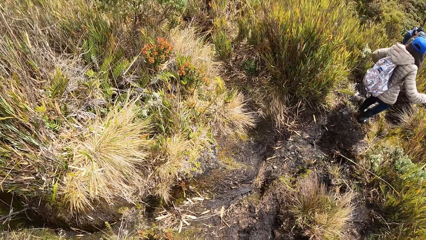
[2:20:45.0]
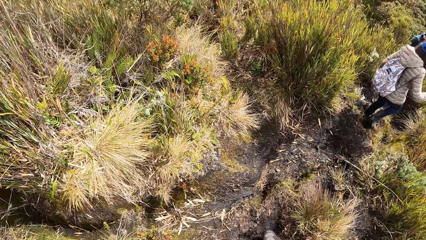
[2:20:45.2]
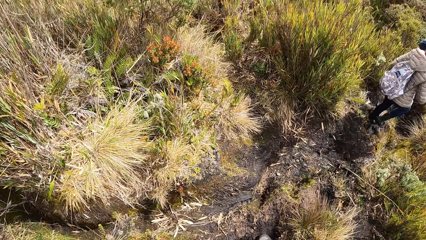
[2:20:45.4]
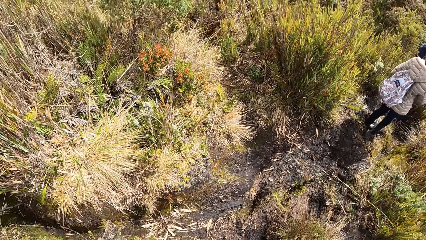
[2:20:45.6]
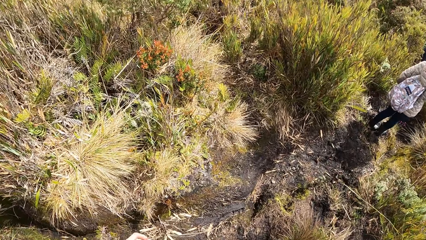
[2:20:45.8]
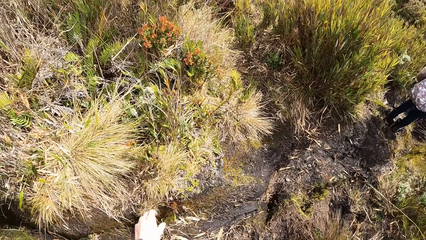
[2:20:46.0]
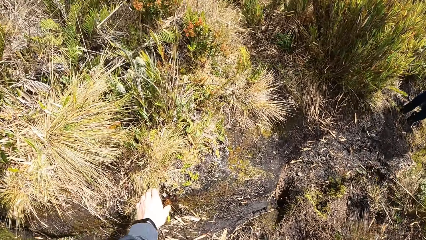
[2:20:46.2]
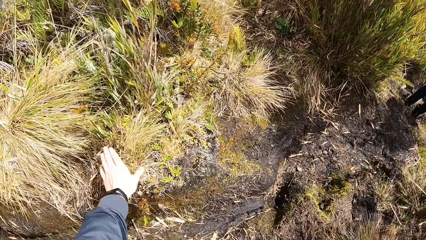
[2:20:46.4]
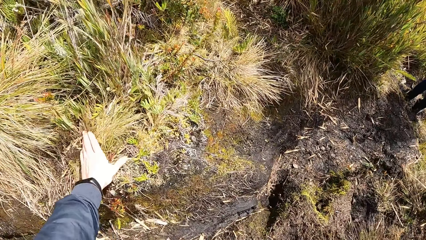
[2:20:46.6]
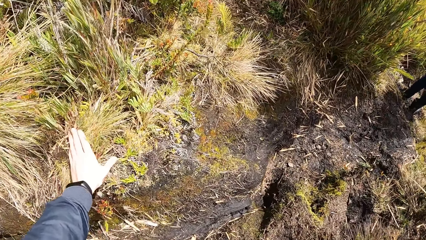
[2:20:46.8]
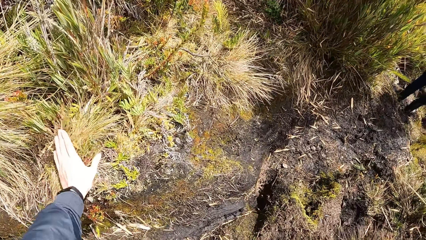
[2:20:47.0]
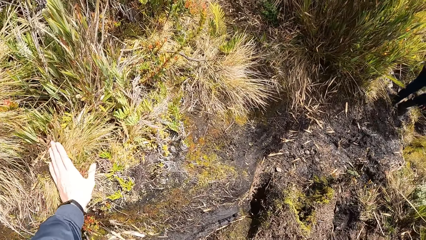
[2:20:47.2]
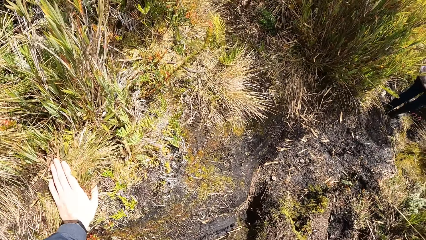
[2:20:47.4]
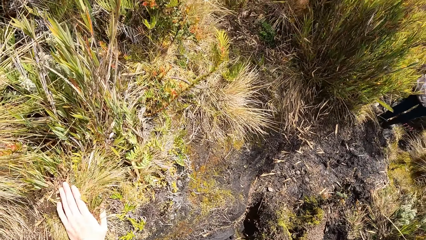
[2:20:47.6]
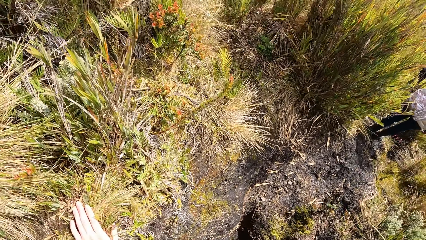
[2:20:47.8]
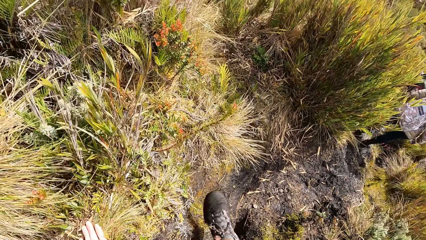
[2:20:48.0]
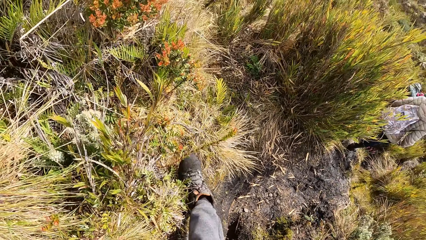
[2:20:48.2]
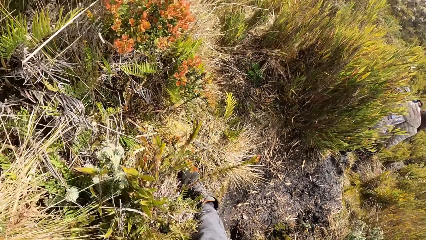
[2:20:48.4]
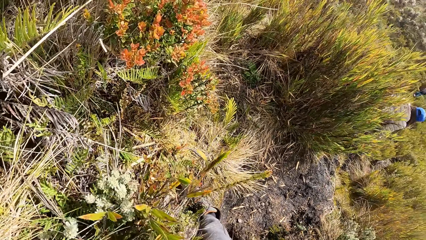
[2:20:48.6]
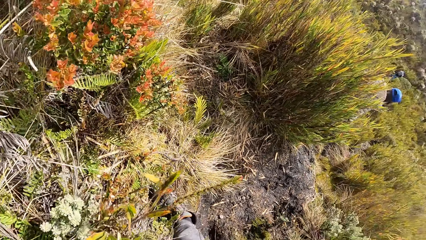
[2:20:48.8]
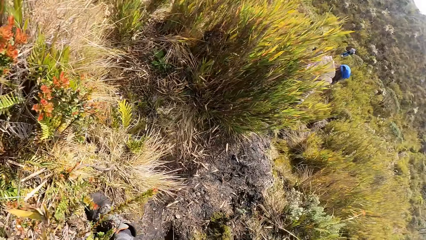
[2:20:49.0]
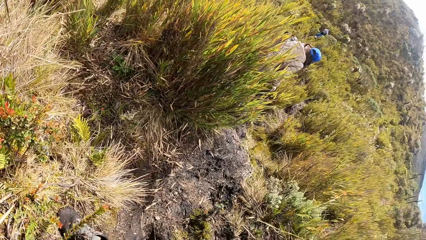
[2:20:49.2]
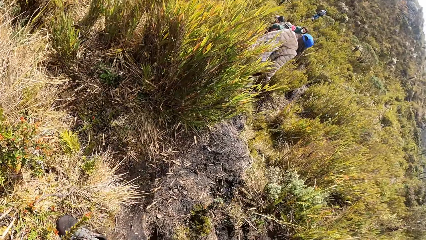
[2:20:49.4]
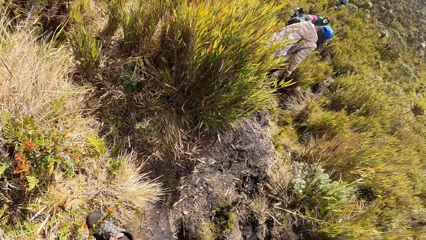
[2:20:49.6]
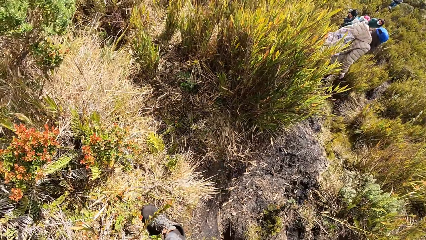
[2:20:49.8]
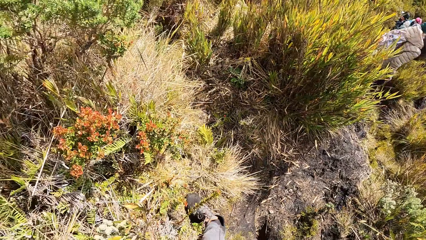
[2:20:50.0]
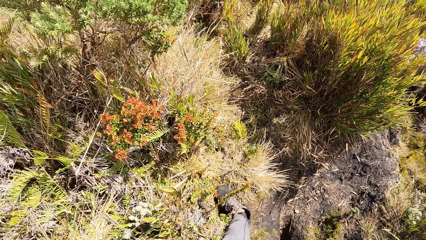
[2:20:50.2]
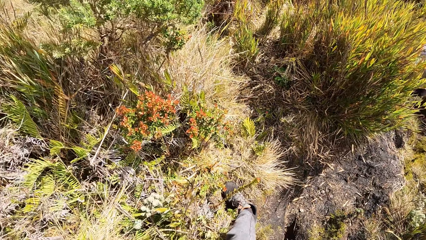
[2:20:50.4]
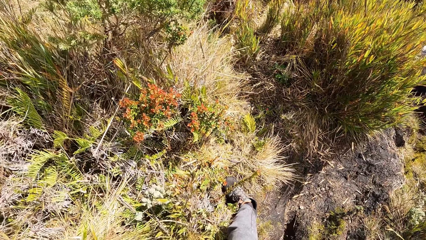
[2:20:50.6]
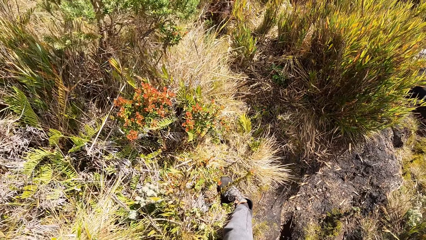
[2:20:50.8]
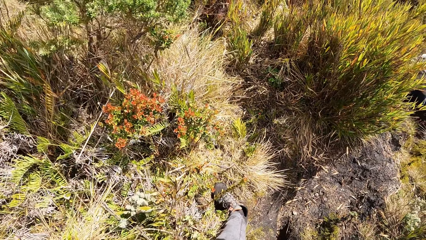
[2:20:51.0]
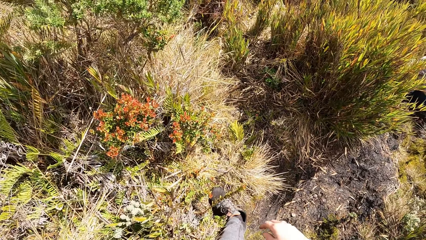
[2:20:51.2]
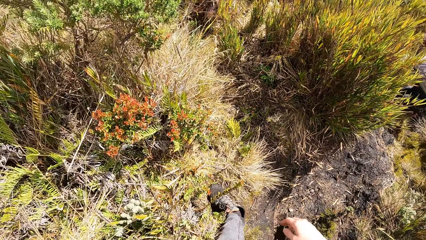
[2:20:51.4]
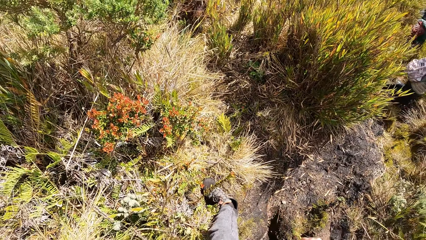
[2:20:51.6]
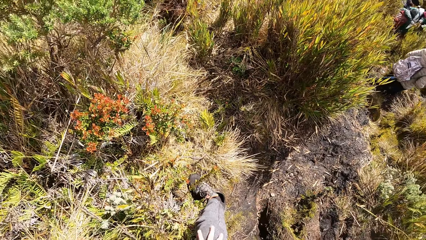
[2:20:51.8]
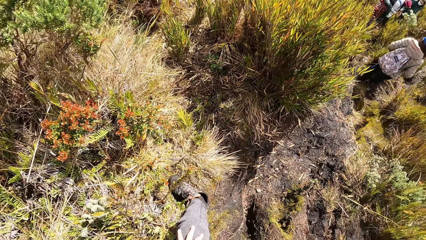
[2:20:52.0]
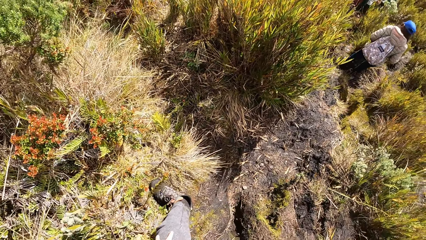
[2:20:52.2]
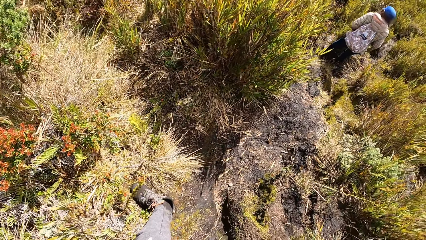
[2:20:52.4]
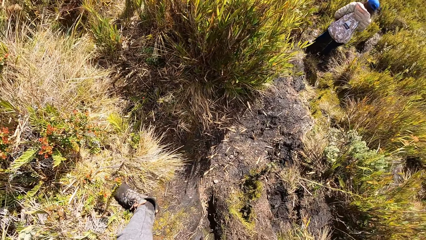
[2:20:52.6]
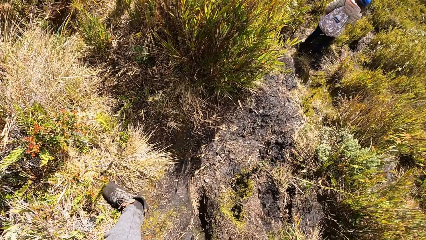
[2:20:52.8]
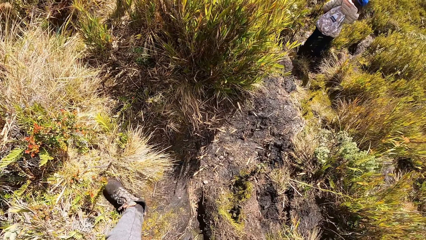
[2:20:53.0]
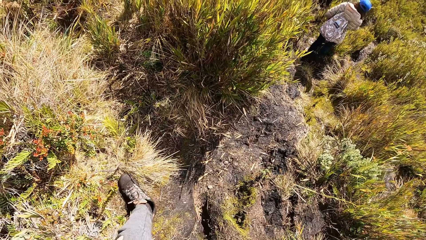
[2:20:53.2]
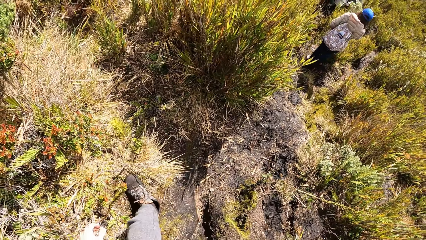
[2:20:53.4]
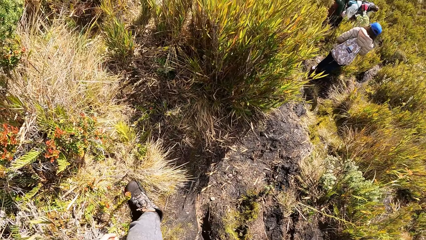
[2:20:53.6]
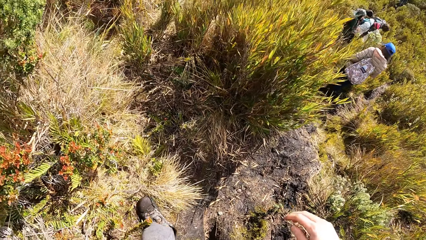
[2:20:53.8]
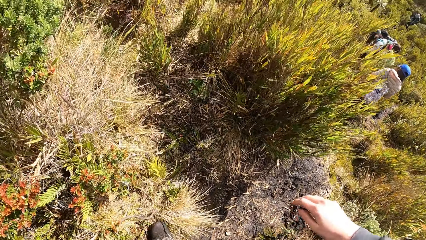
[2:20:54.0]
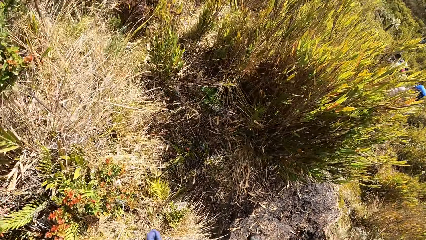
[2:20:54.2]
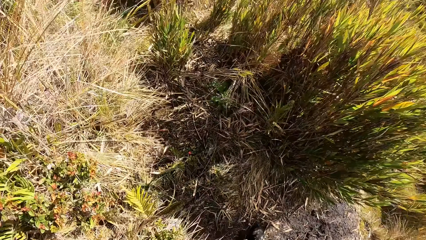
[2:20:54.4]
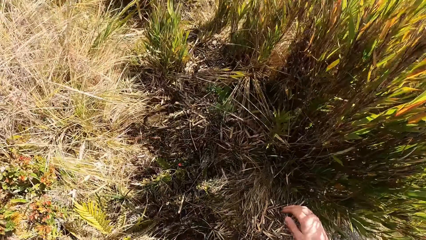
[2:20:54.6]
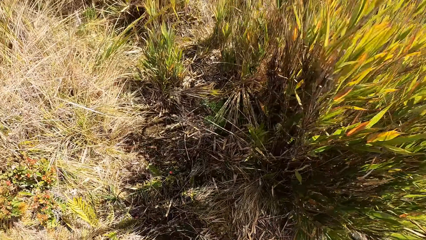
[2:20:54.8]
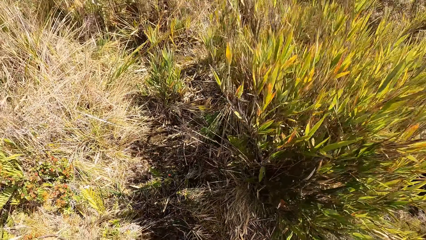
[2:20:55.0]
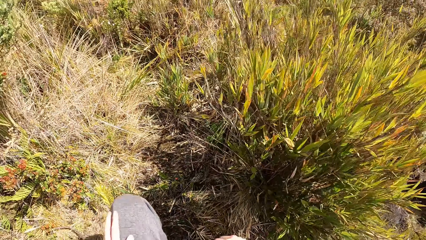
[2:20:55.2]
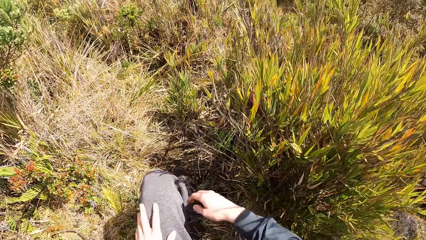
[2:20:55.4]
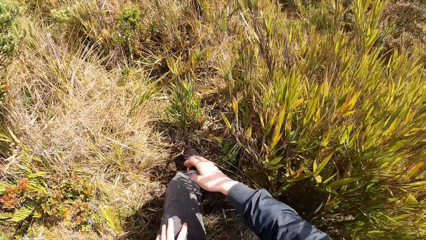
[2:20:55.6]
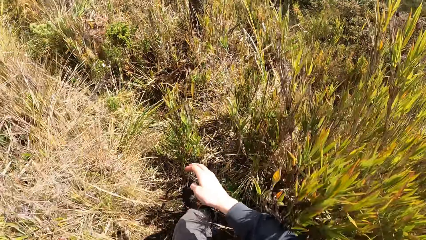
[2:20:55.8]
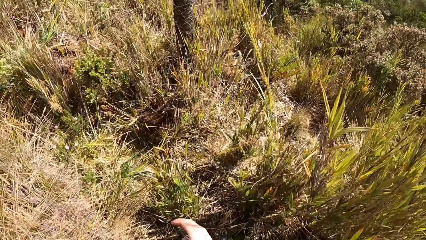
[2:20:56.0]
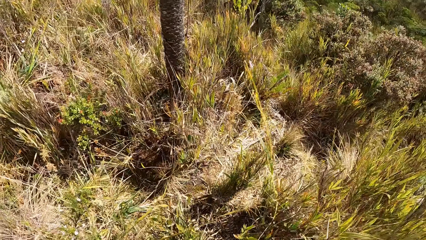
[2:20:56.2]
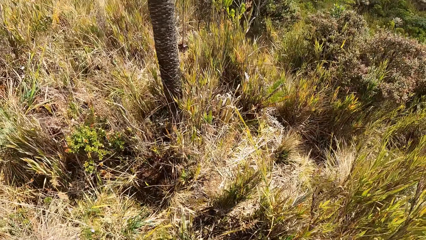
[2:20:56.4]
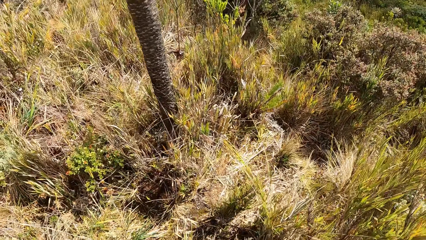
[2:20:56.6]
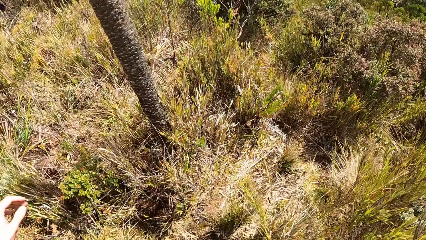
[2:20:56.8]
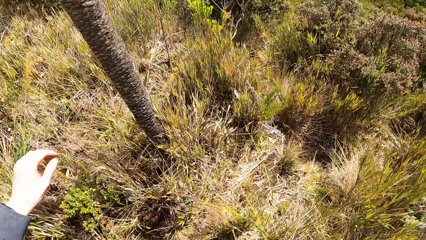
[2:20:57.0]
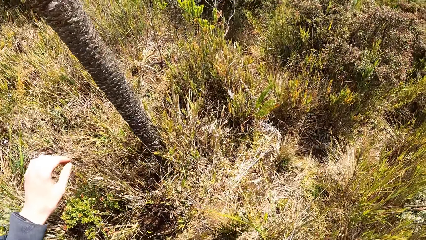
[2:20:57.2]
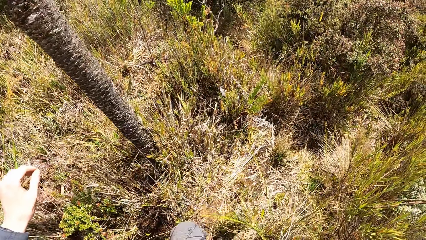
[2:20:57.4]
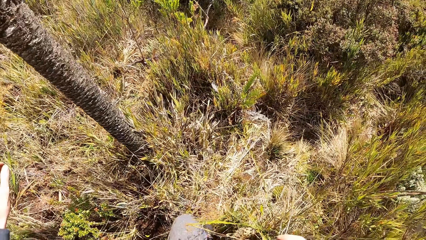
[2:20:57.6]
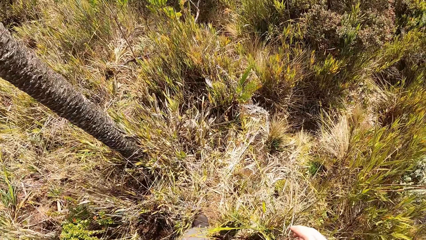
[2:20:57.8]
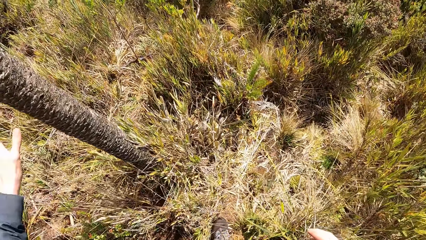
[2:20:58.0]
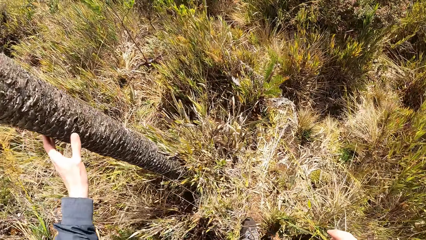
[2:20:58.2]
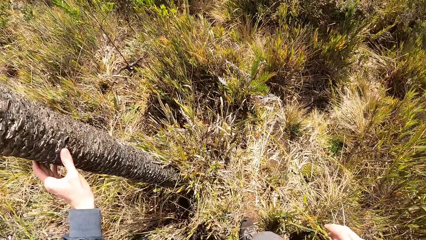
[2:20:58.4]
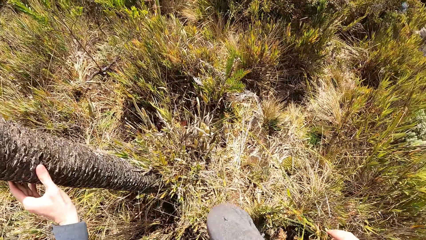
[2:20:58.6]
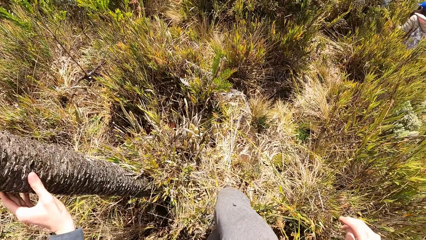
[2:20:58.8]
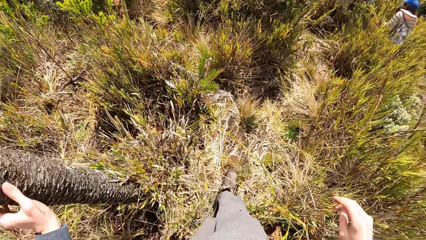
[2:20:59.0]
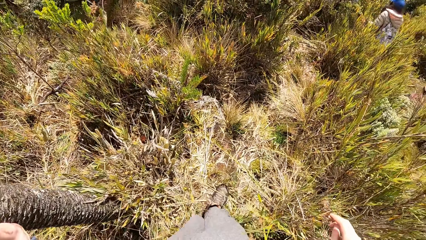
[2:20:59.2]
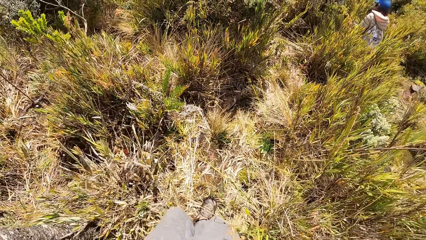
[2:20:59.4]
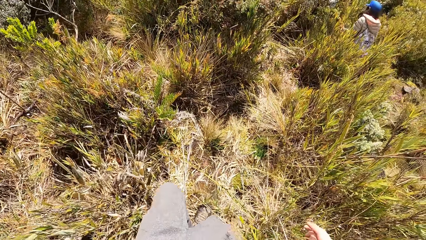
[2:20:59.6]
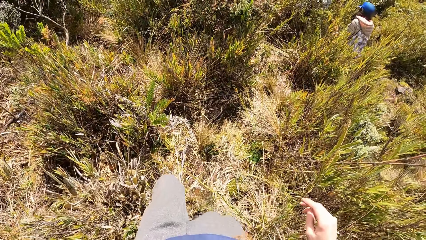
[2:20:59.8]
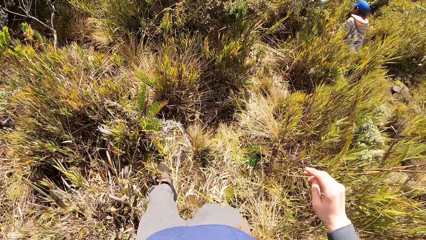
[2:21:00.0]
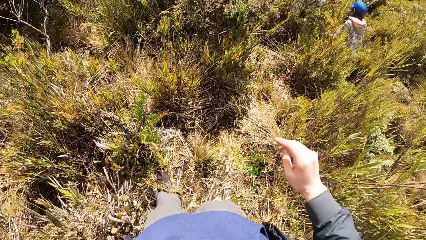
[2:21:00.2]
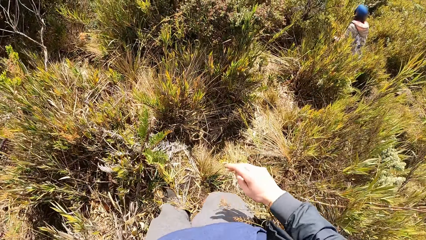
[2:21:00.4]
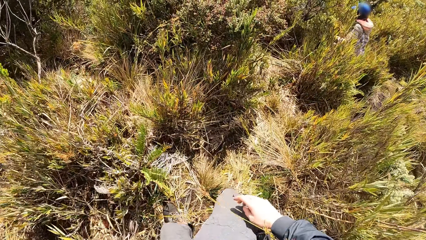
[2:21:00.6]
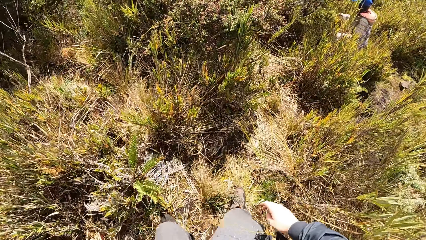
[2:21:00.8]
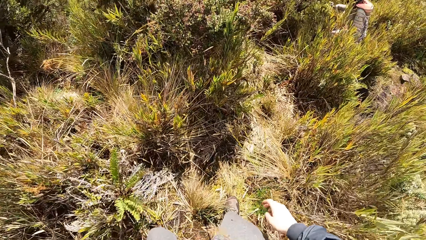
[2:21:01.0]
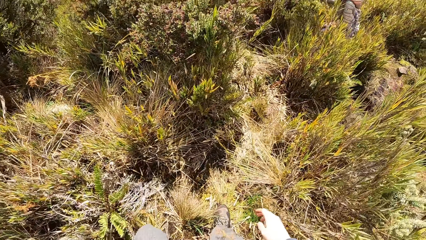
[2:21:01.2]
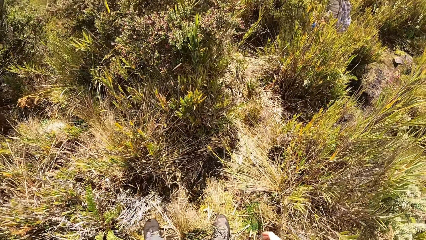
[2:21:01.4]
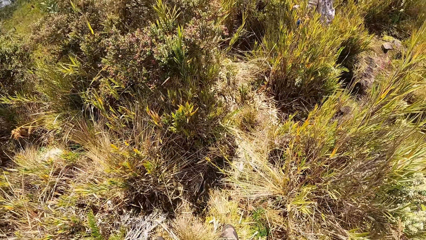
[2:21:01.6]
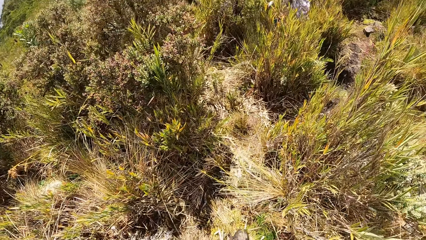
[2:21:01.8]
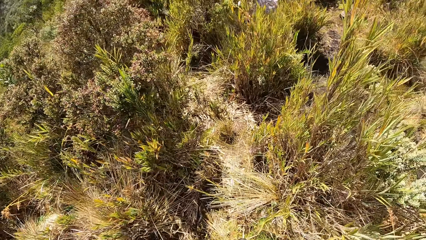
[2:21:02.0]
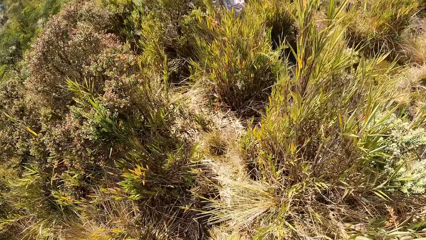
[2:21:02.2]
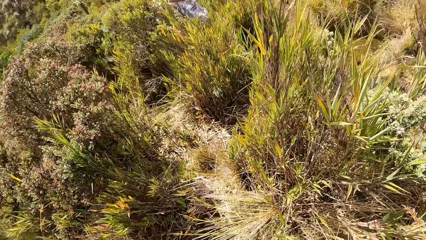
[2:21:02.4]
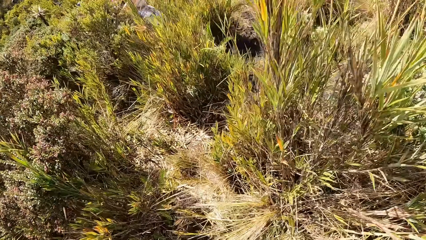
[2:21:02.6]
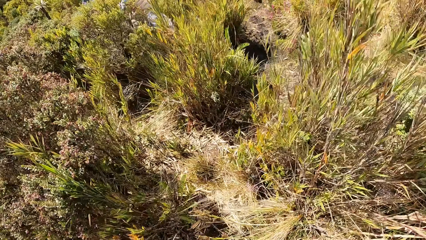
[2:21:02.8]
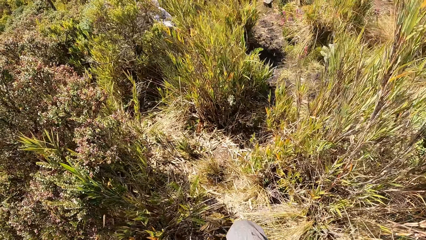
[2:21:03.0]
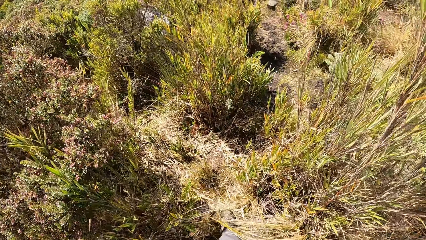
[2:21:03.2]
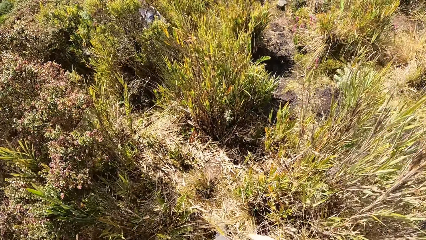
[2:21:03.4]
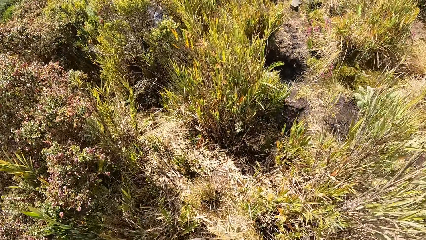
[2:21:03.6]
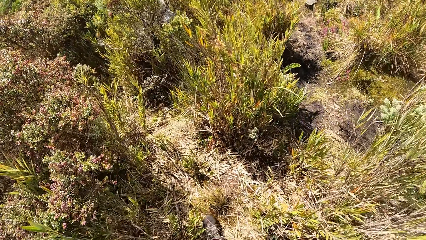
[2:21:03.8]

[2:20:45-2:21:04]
The camera wearer raises a hand. He touches the ground with his left hand. He walks on the field. He raises a hand. He raises a hand again. He walks on the field. He raises a hand. He raises a hand again. He holds a tree trunk with his left hand. He touches the tree. He raises a hand. He walks on the field.
